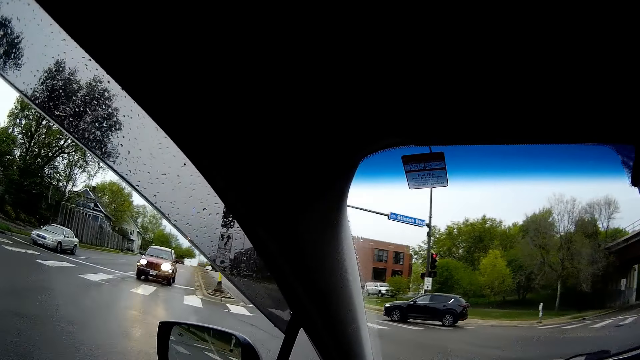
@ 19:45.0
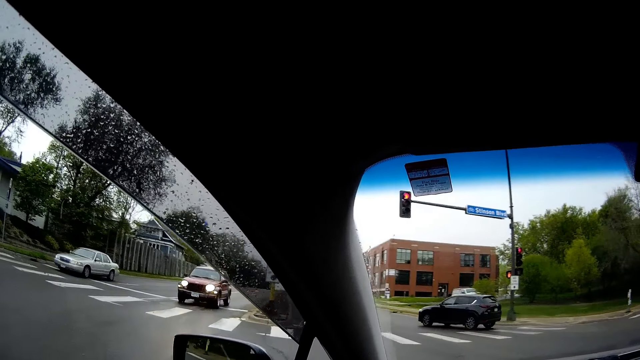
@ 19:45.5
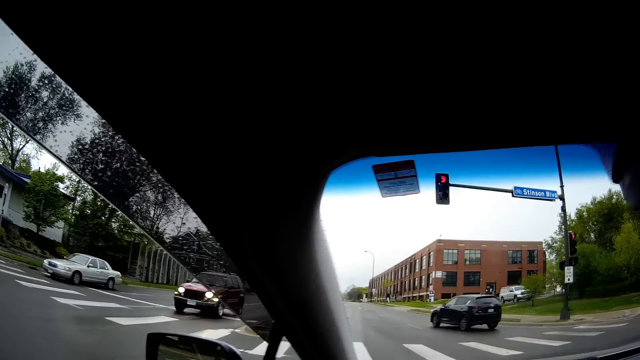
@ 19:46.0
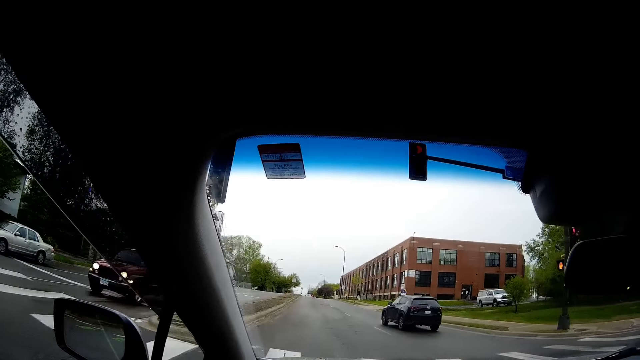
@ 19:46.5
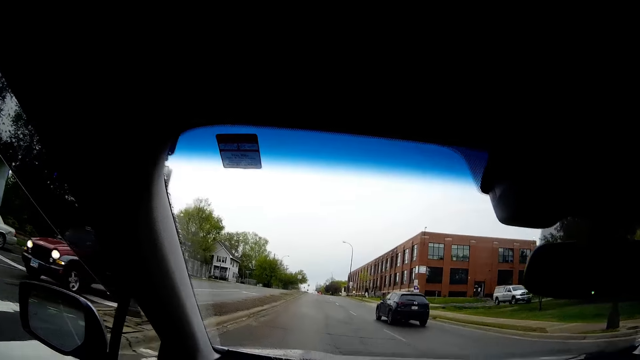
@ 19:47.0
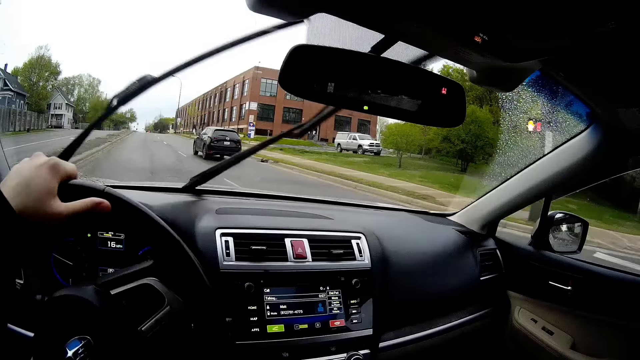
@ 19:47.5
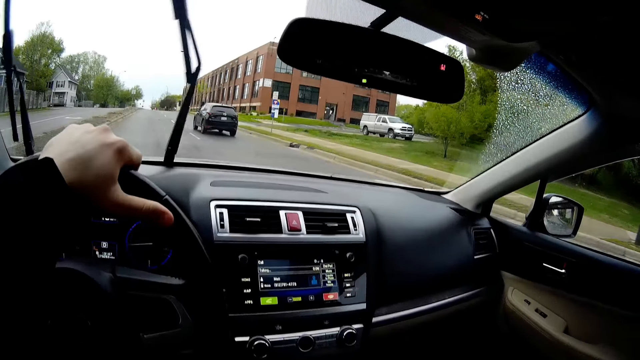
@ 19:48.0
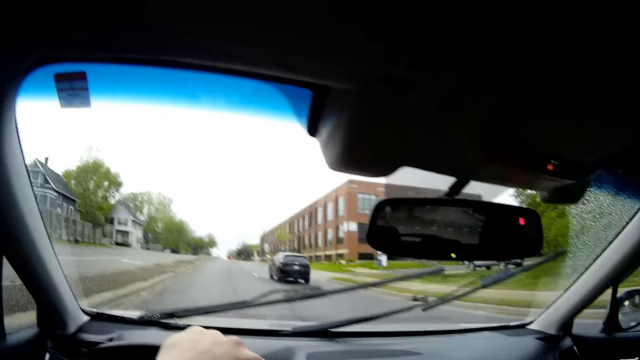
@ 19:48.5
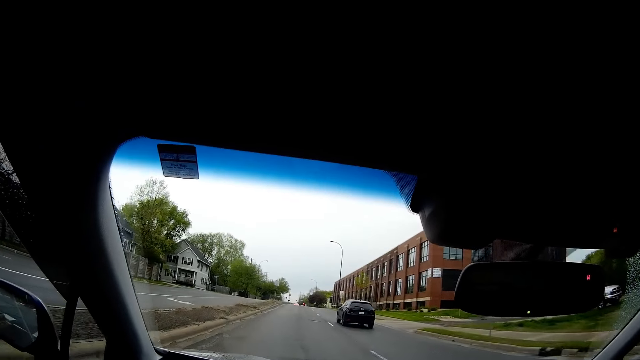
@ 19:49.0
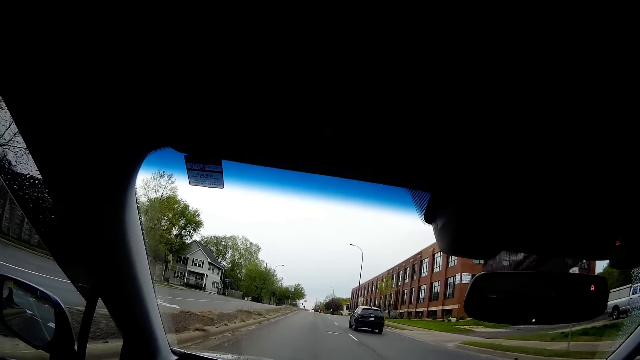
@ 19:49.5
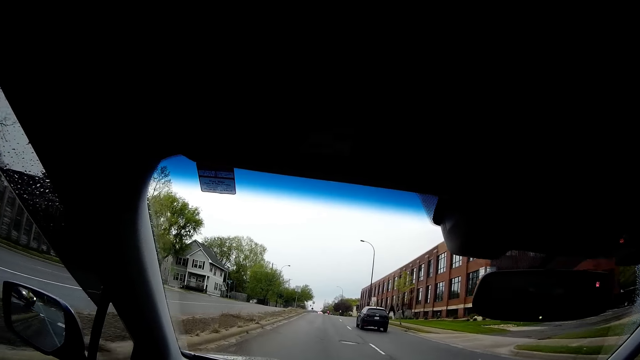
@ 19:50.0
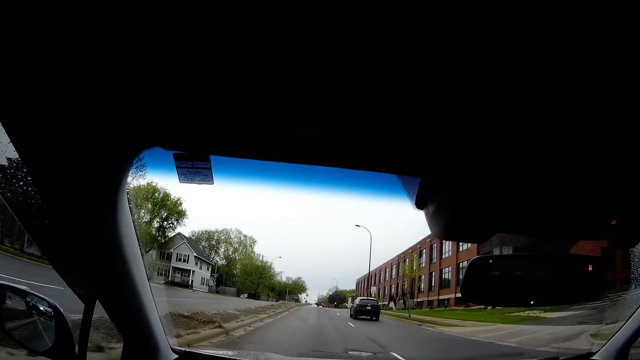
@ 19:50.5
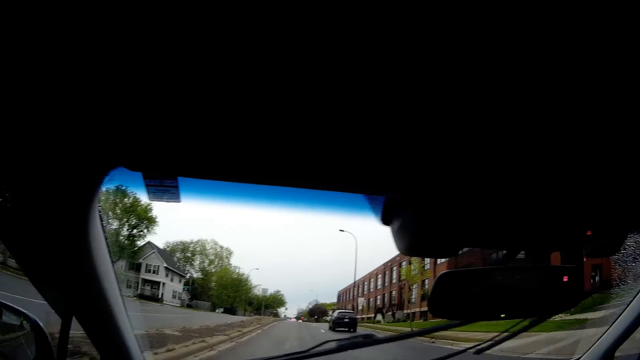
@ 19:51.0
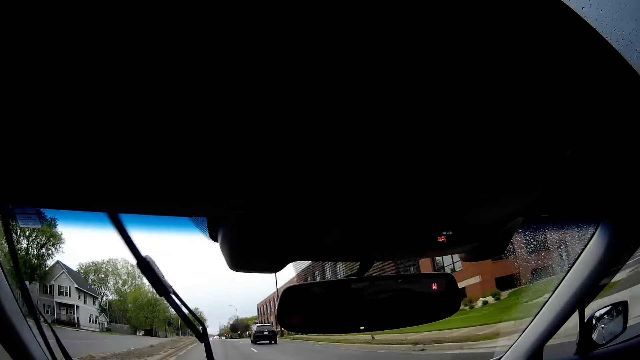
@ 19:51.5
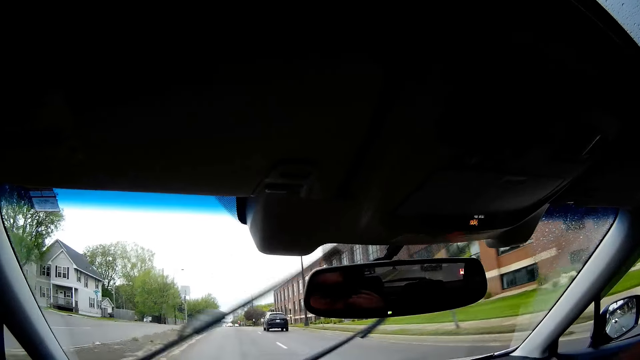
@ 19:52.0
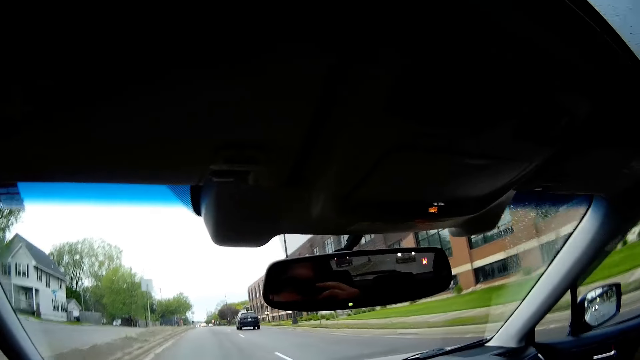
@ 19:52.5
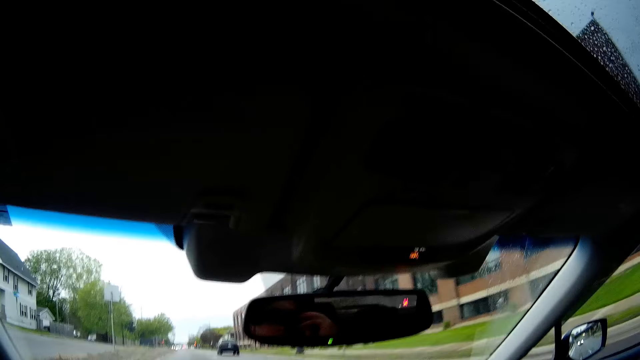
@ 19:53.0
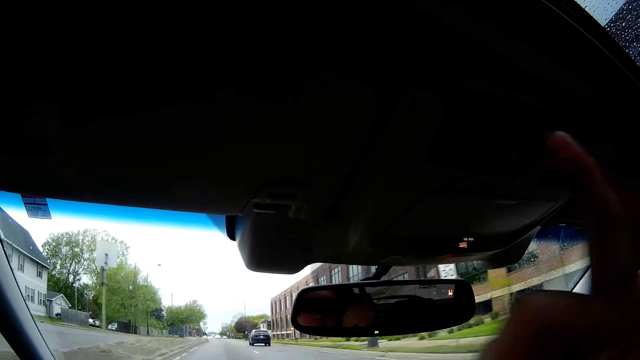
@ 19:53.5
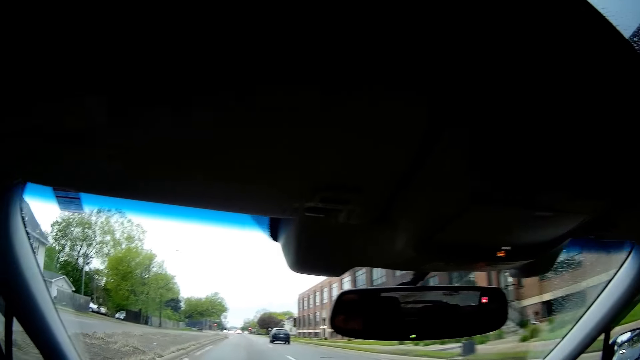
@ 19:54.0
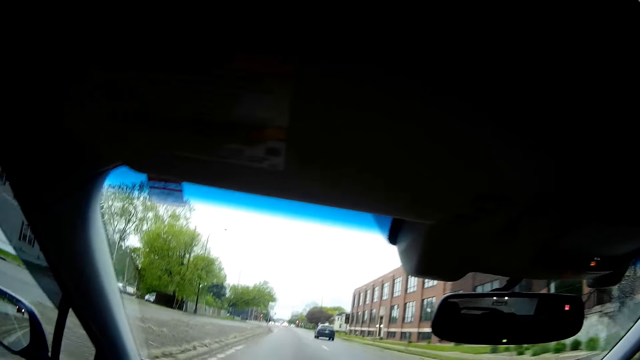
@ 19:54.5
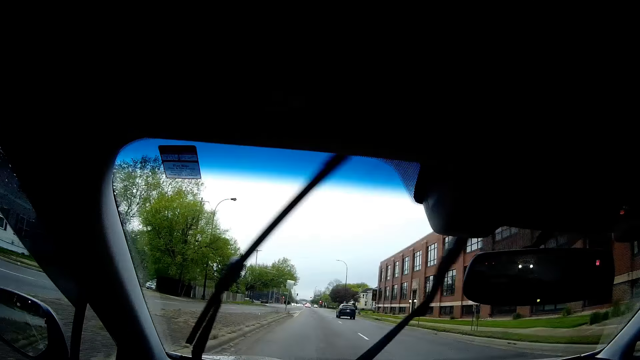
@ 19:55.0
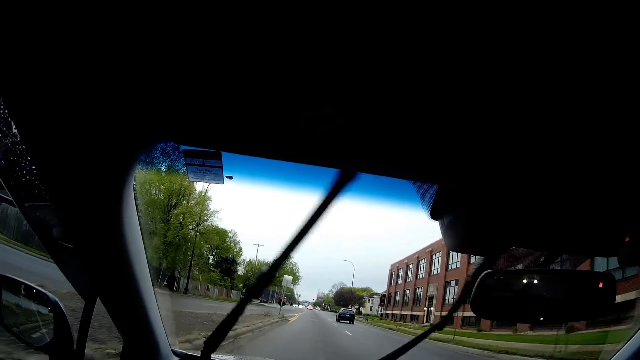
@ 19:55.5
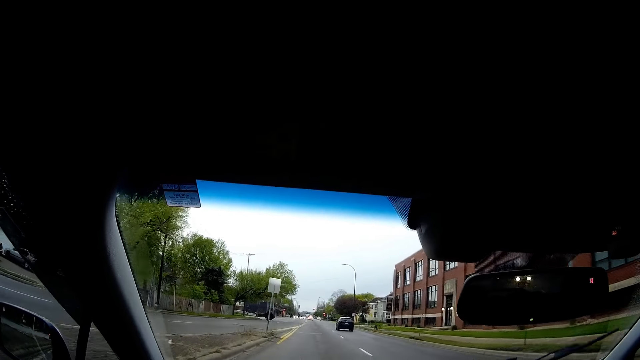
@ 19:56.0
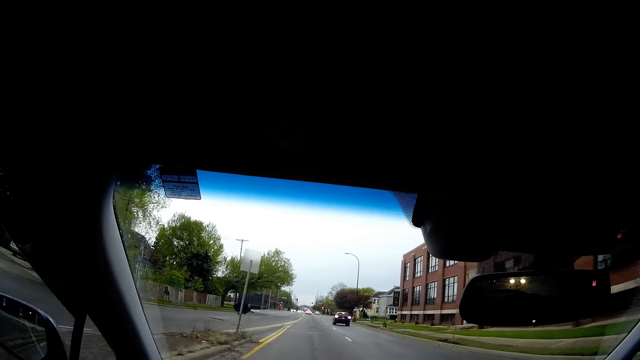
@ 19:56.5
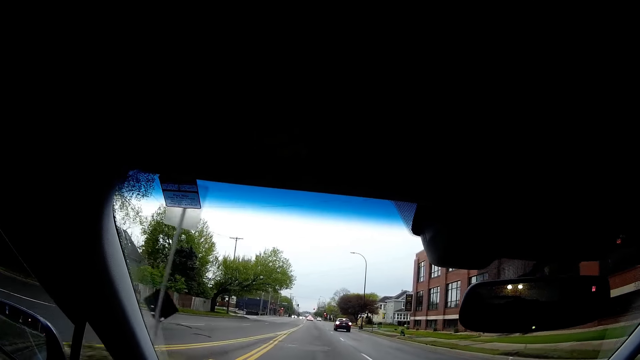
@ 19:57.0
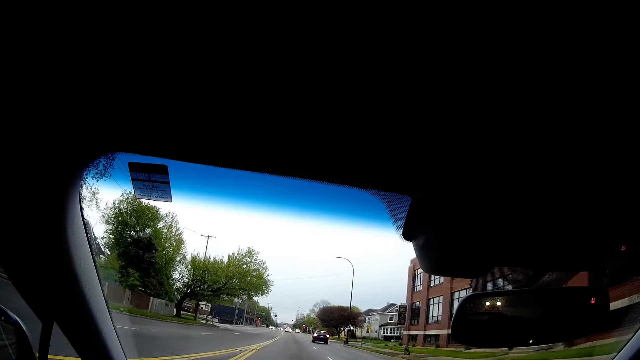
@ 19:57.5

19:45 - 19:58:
The camera wearer raises his right hand. He snaps his right finger. He points his right hand to the road ahead. He lowers his right hand.

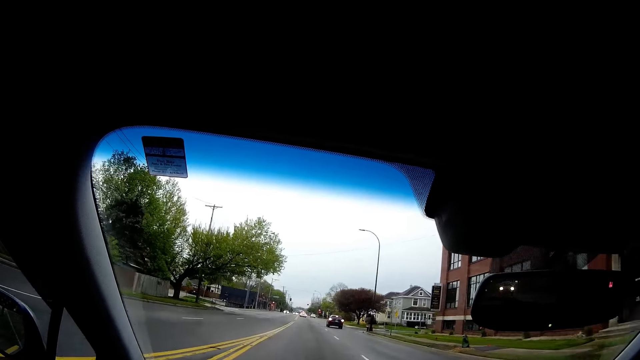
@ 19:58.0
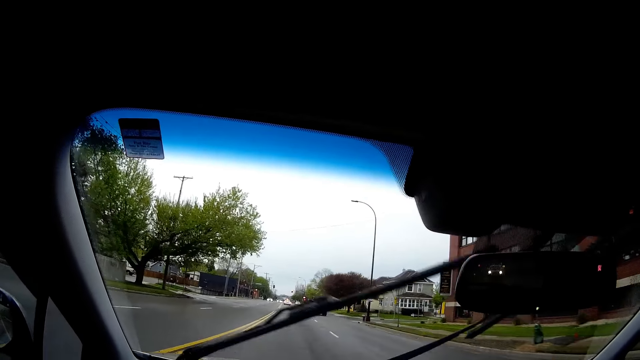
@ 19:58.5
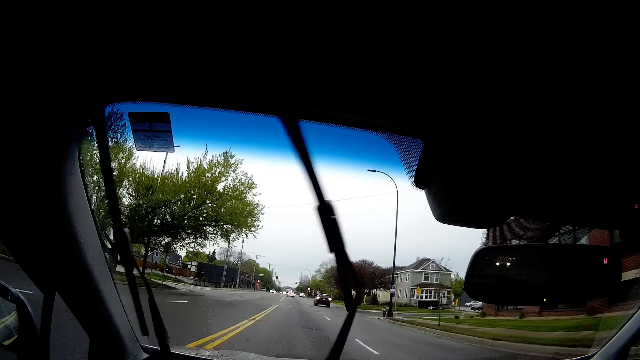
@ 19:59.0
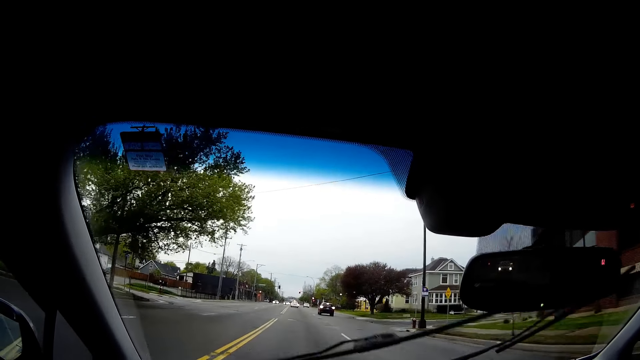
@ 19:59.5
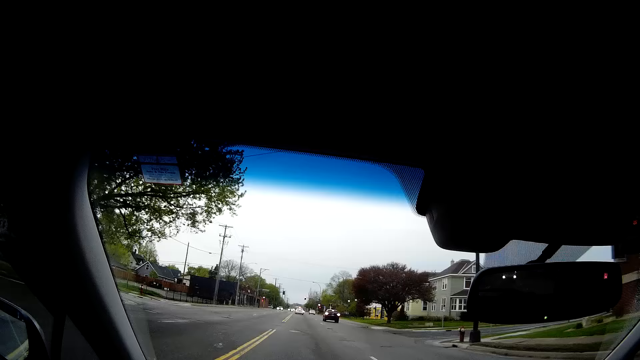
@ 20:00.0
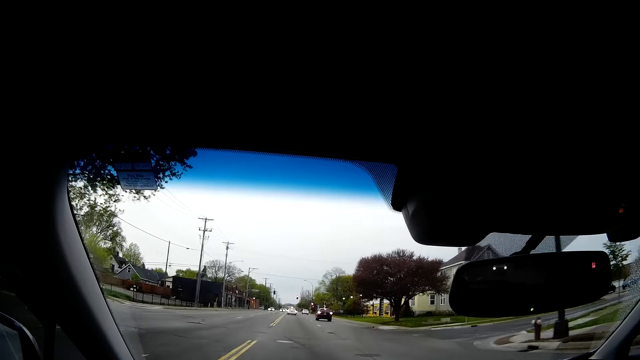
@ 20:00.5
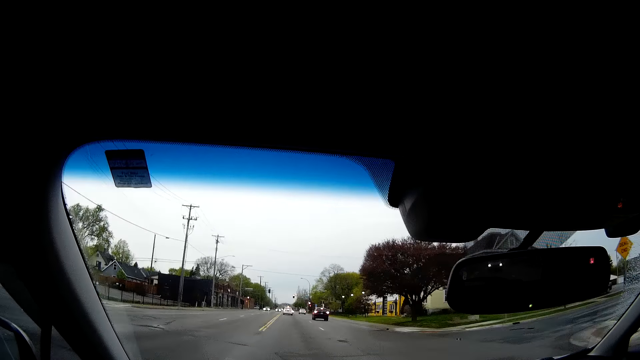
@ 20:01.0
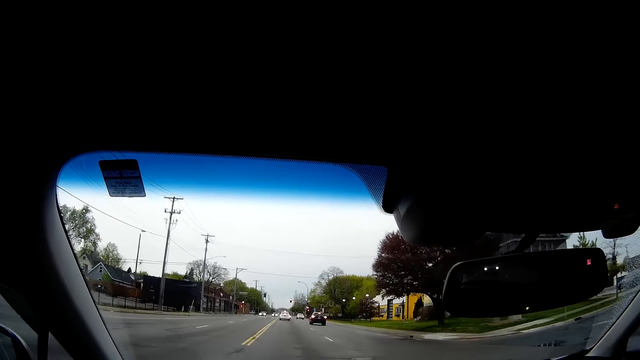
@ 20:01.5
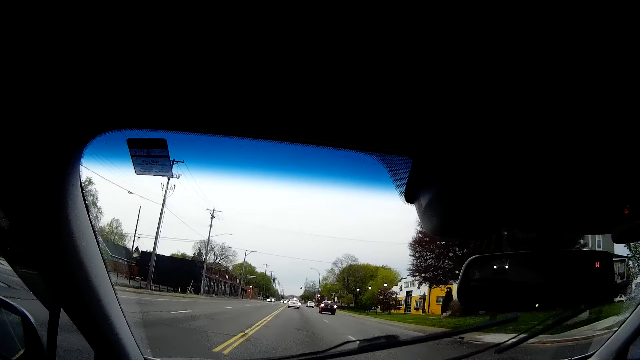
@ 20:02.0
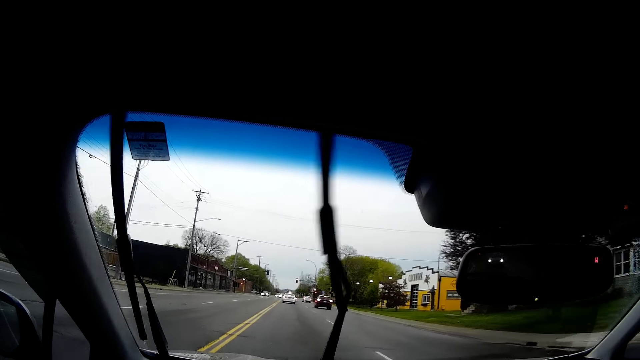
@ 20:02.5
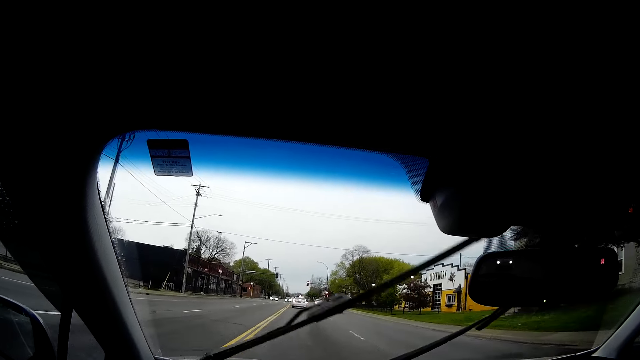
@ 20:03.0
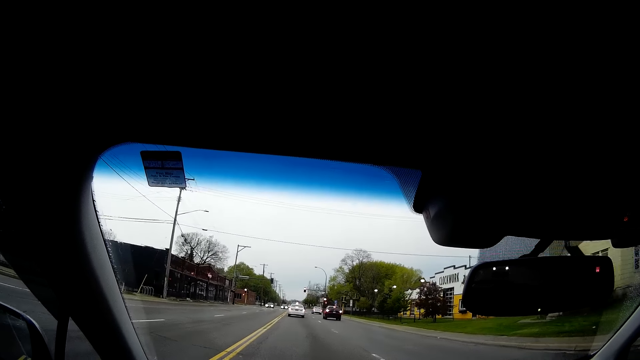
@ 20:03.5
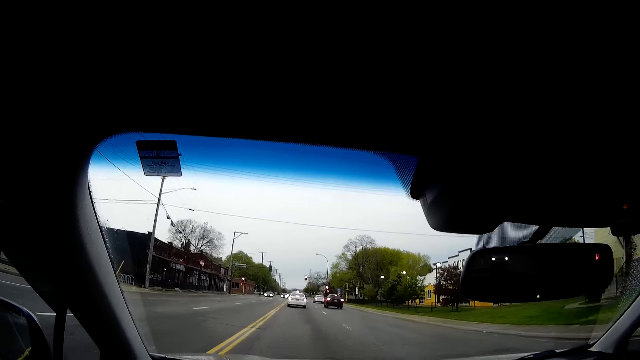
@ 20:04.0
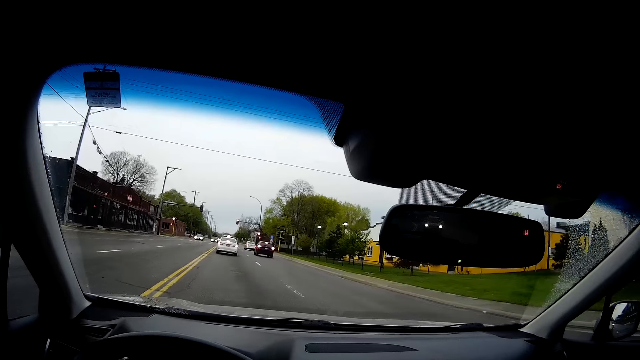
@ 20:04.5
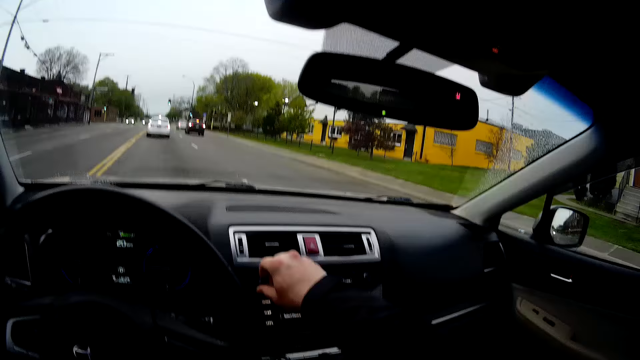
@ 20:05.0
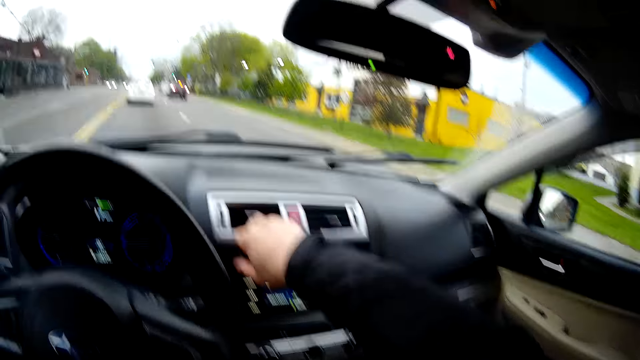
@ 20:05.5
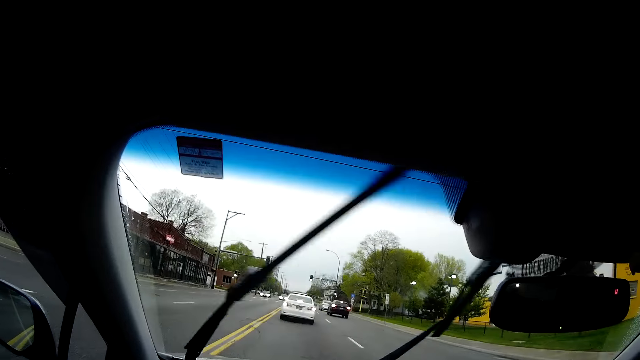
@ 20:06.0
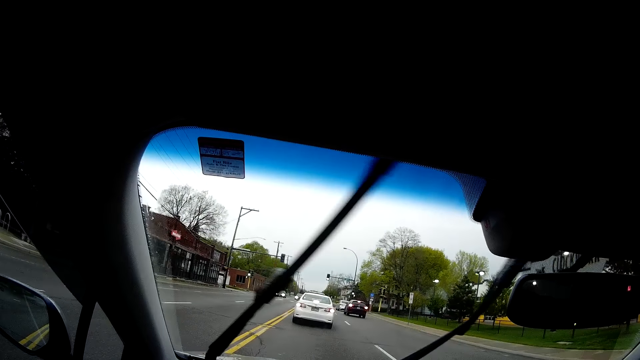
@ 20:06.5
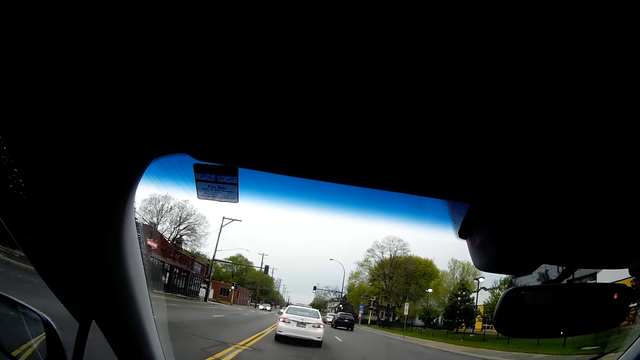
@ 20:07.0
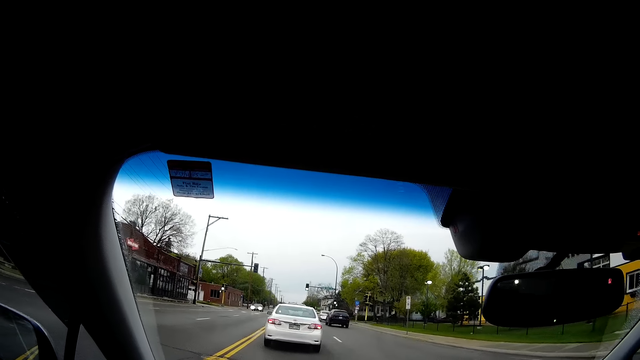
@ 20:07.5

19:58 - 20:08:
The camera wearer adjusts the volume knob on the car radio with his right hand.
